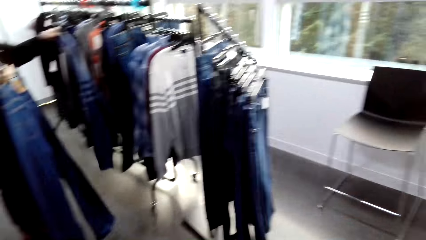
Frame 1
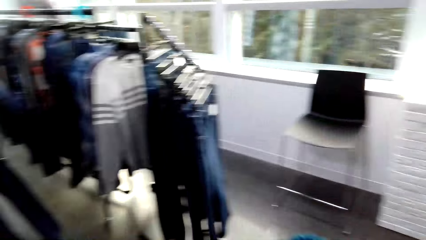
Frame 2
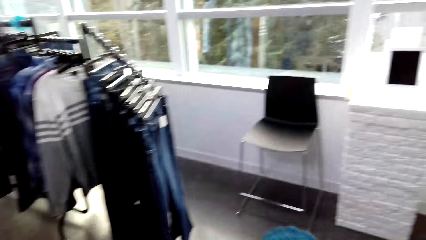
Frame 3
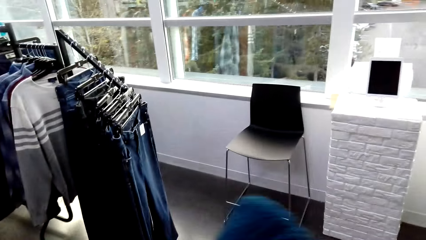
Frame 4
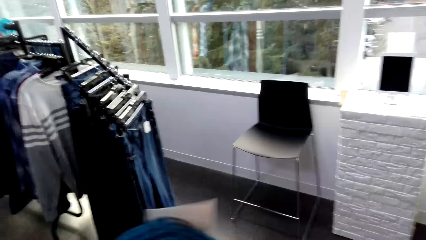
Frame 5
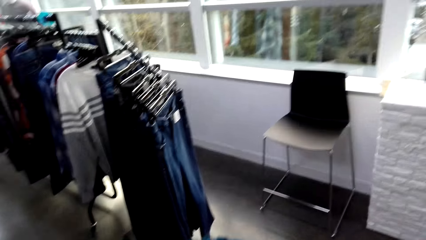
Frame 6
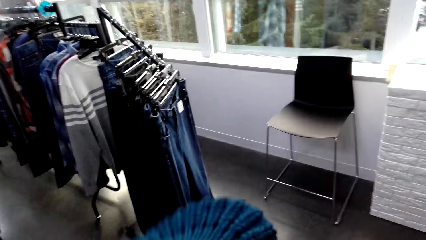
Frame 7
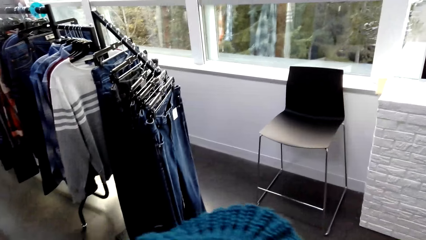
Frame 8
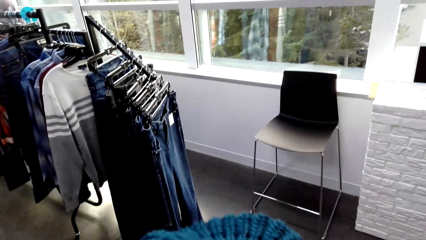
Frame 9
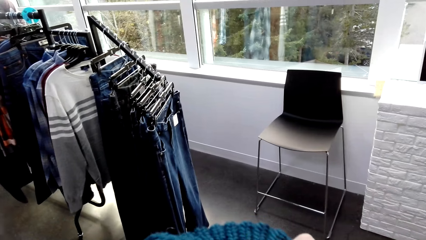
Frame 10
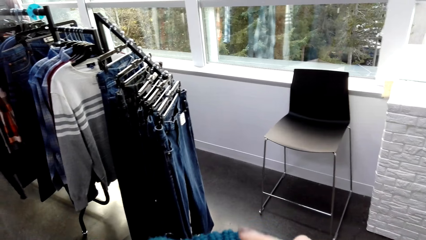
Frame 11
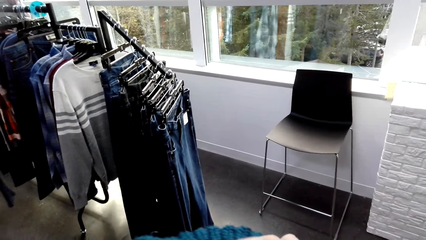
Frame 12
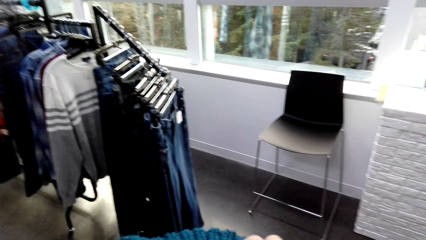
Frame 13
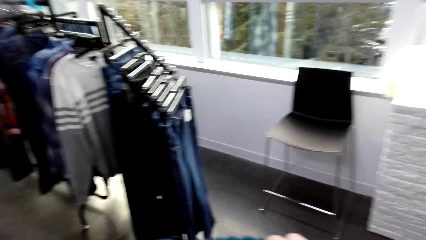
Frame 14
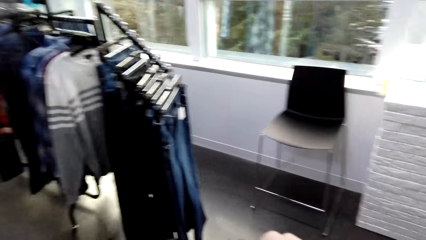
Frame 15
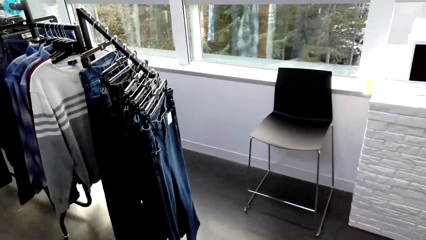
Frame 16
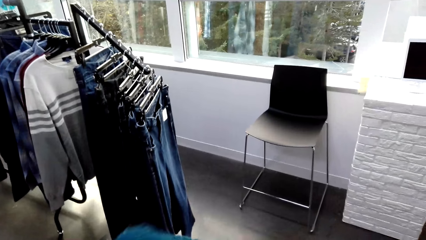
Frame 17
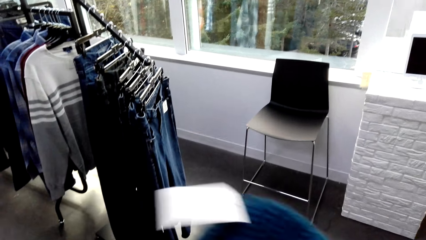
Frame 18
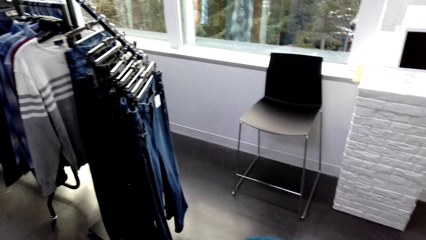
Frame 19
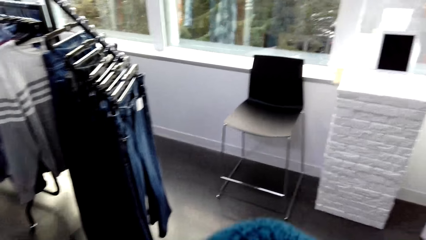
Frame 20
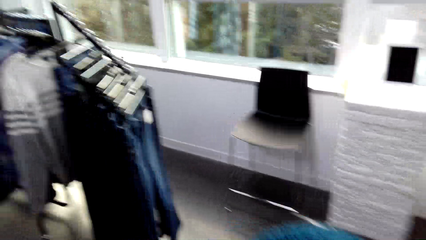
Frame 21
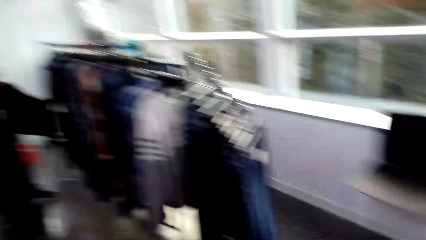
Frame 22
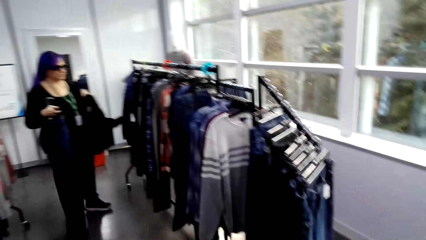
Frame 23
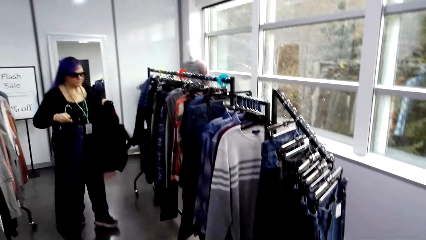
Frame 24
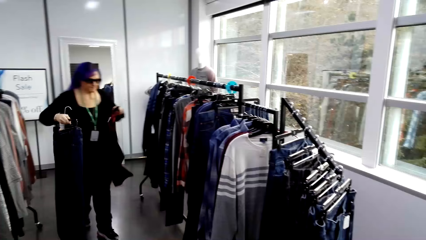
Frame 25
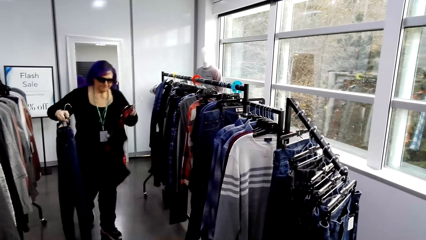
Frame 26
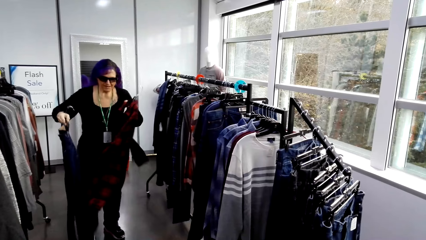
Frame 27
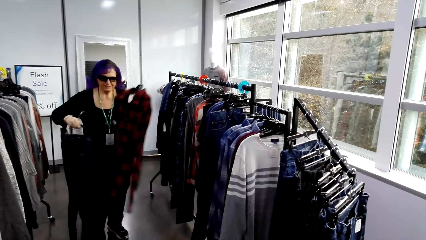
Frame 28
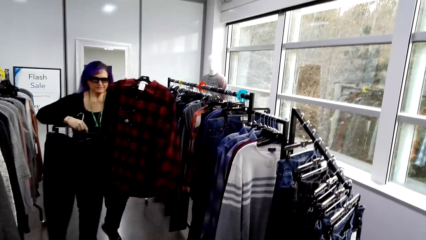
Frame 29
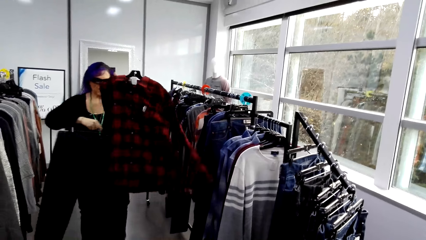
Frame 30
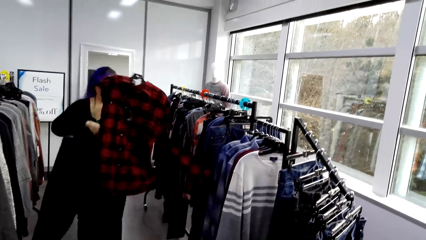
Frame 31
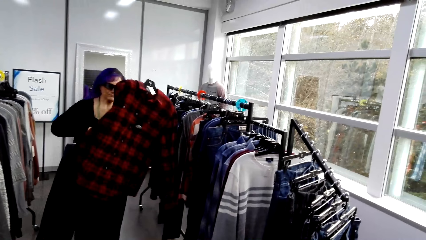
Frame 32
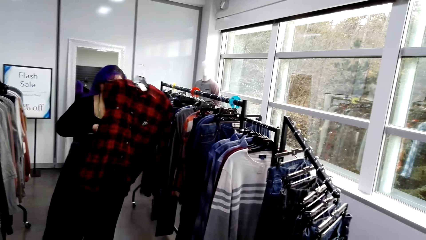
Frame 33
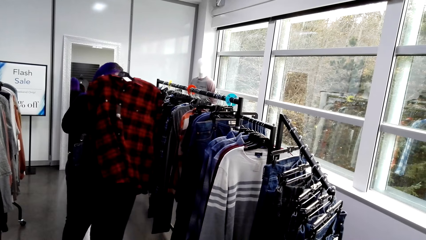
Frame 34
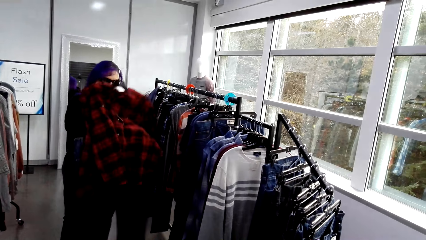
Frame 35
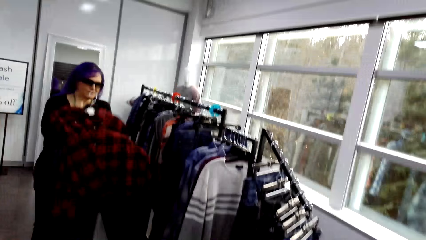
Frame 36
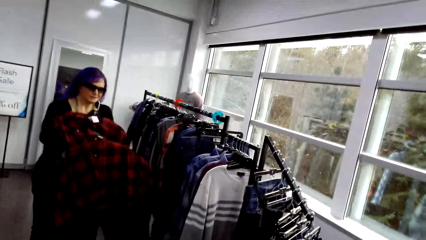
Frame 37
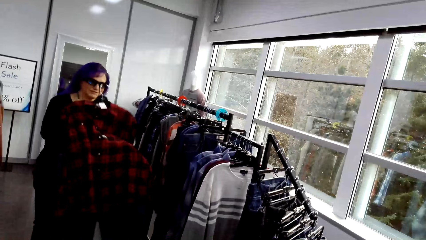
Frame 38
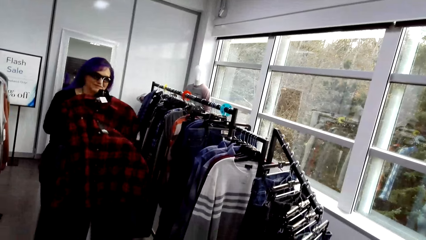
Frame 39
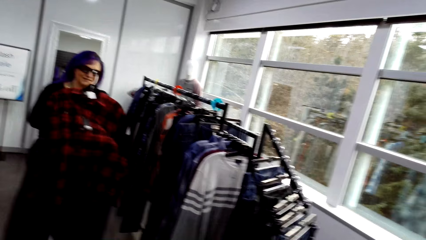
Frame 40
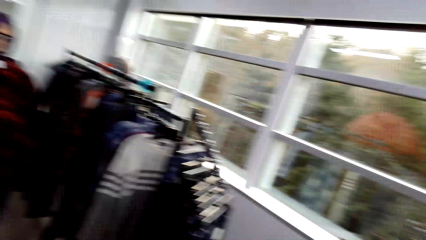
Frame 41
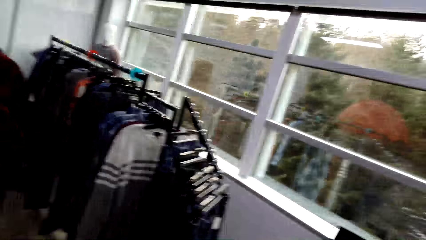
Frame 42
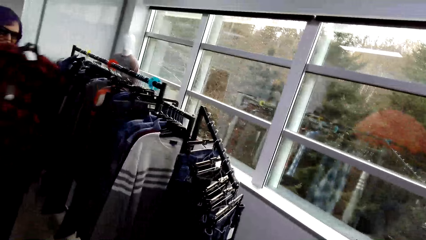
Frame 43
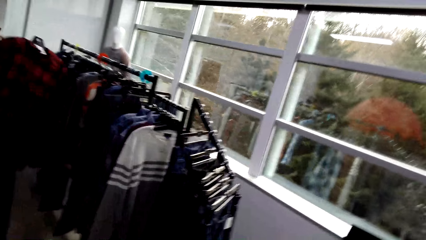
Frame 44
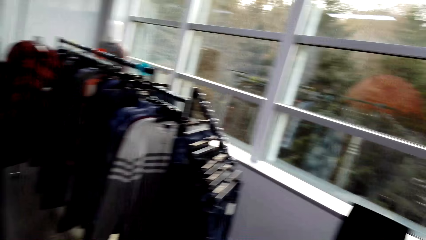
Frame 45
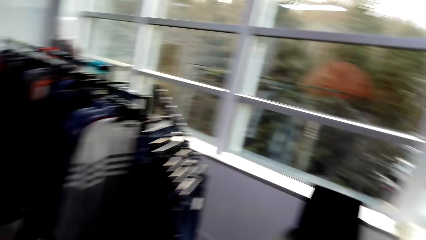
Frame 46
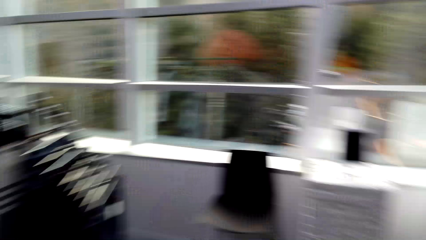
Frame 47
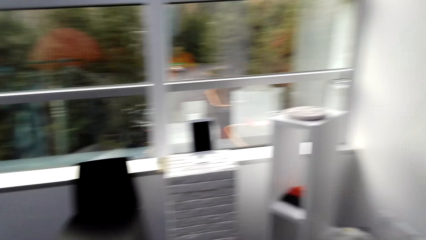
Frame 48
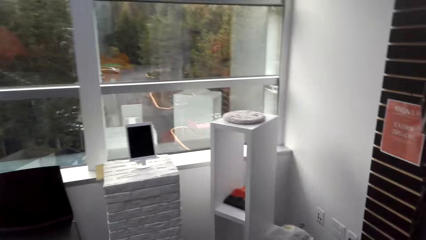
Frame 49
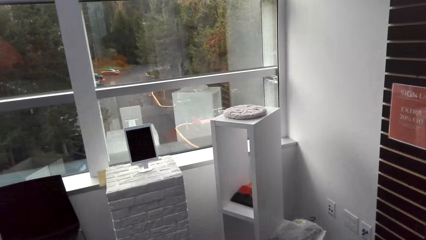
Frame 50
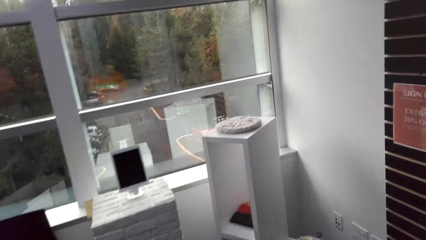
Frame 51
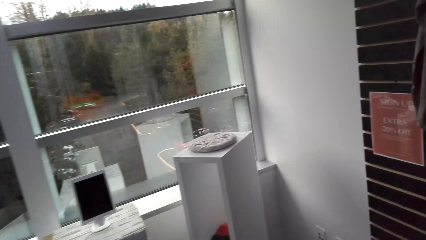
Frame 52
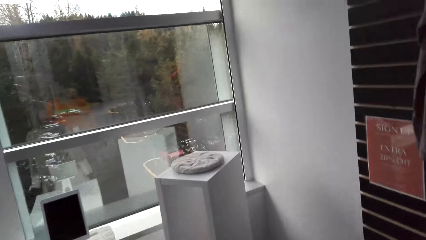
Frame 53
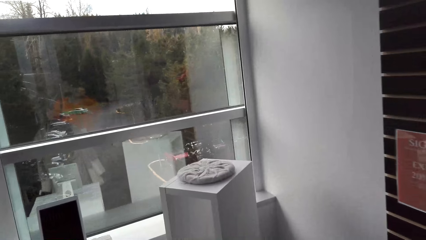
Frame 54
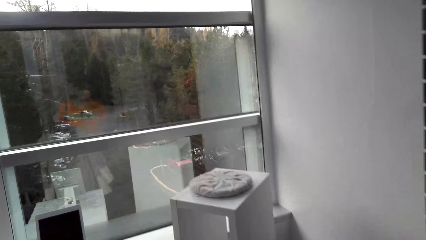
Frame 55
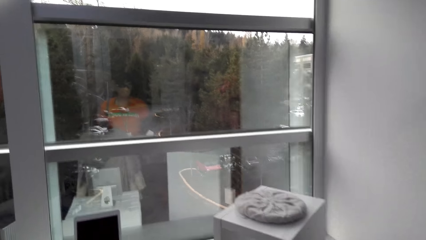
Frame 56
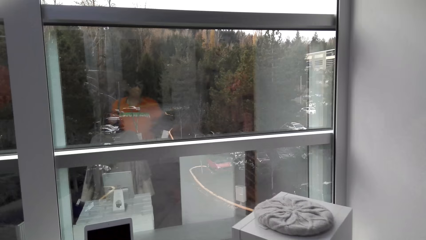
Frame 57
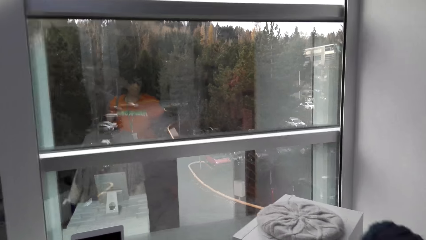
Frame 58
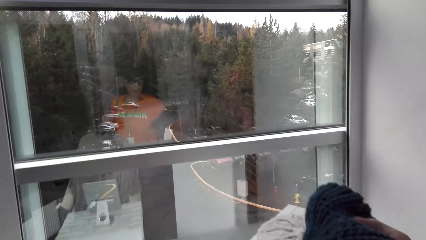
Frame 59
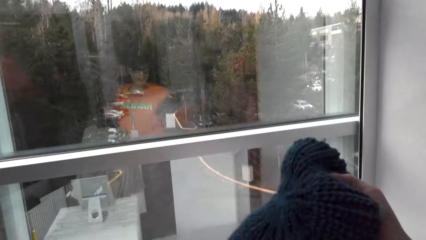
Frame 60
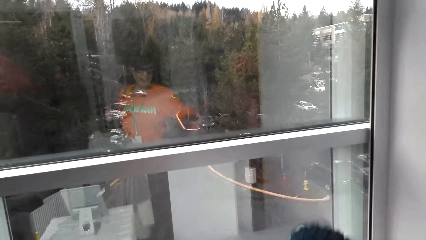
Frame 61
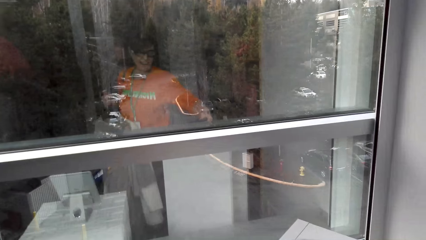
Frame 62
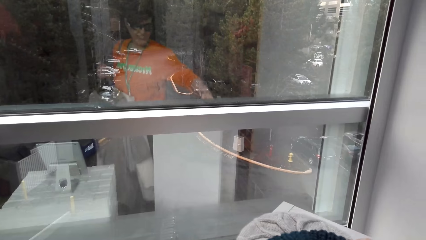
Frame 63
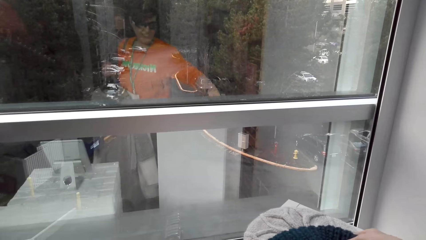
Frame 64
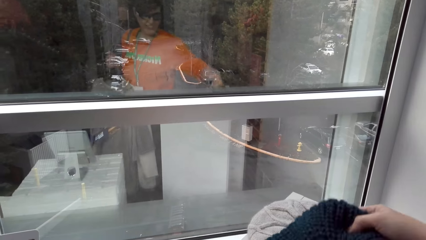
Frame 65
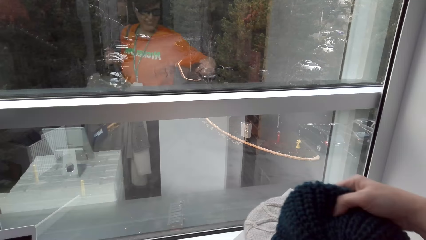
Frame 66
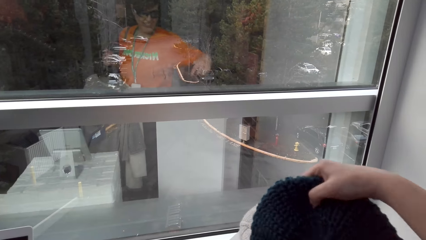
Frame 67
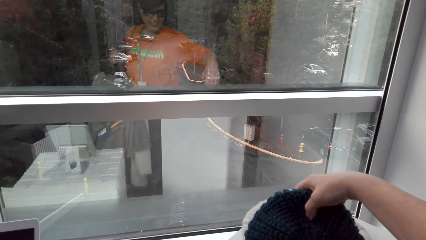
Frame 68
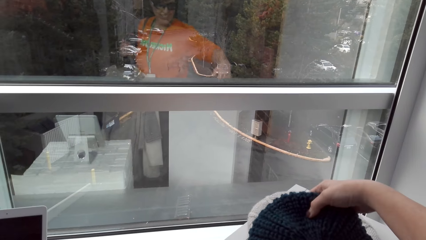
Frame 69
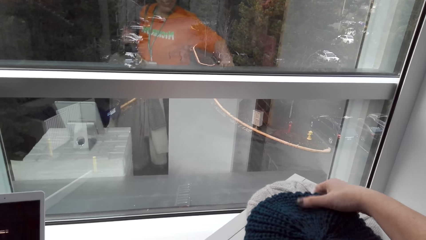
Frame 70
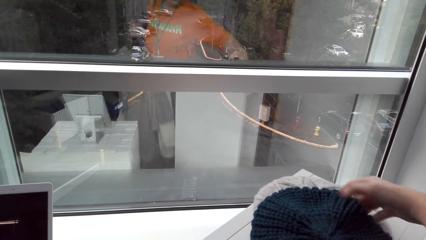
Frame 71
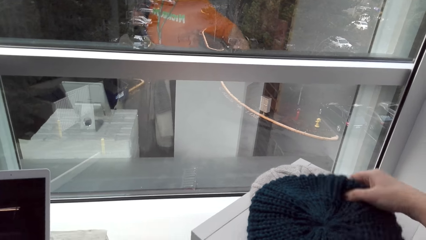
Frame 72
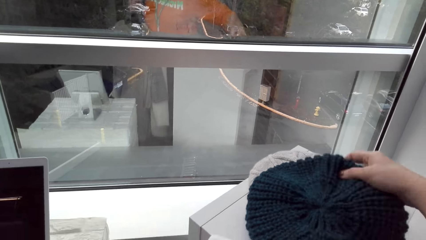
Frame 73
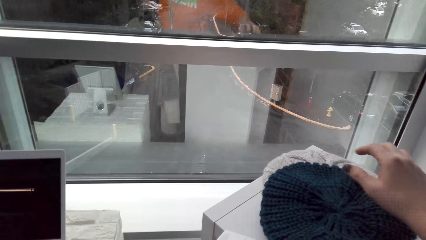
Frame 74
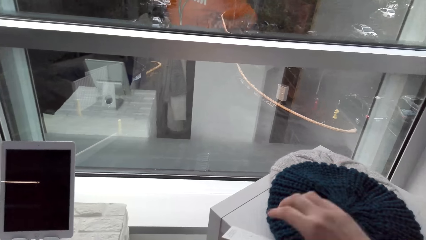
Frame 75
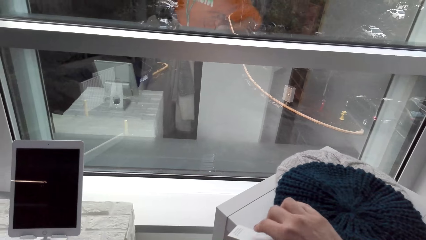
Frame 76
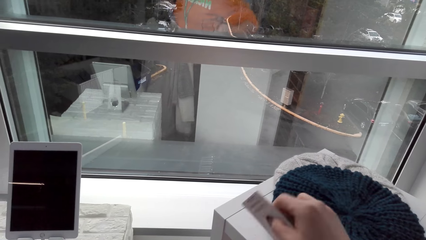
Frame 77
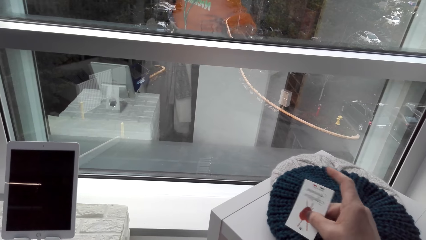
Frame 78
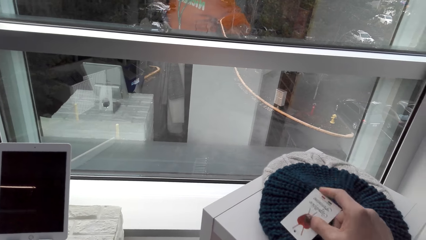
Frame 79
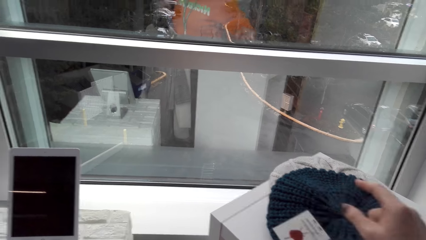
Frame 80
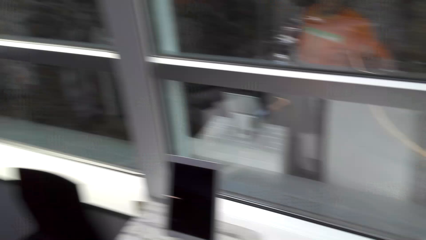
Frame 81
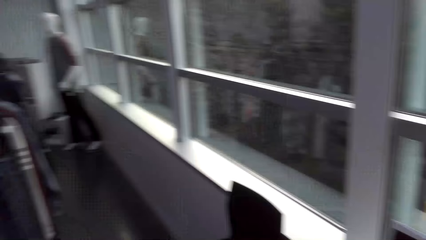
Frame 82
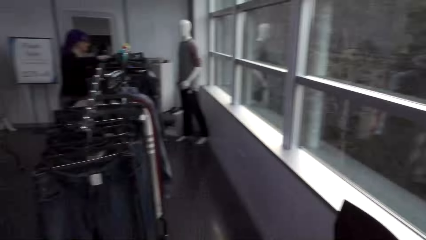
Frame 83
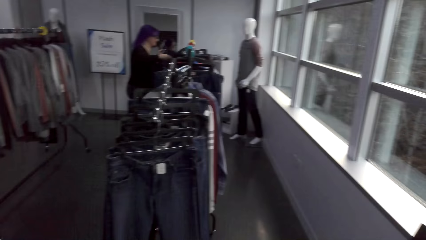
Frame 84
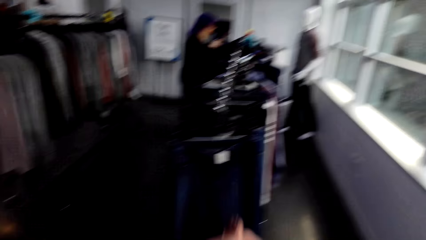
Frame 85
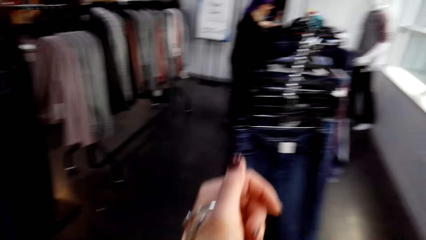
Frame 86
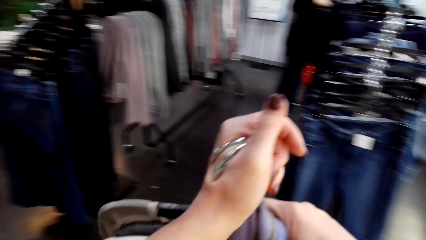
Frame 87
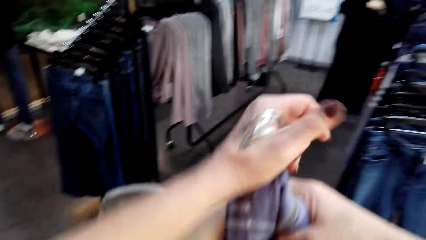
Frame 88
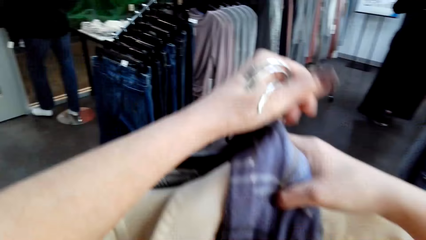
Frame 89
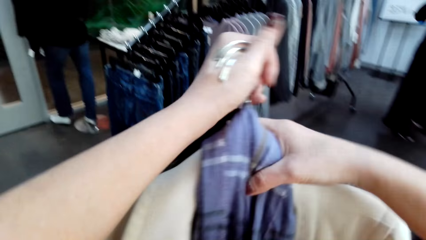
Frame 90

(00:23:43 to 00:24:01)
The camera wearer moves the woolen hat repeatedly. They examine the knitted cape. A lady moves around. She rests the cloth on the hand. She shows the camera wearer the cloth. She lifts the cloth away from the arm. The camera wearer walks around the room. They drop the knitted cape on the drawer. They put the woolen hat on the stand. They arrange the woolen hat. They look at the tag.
